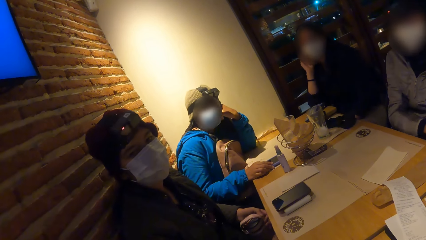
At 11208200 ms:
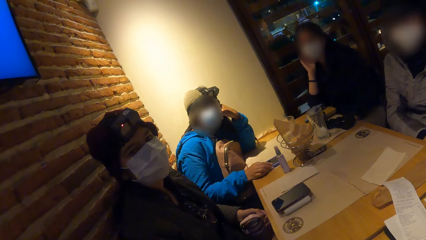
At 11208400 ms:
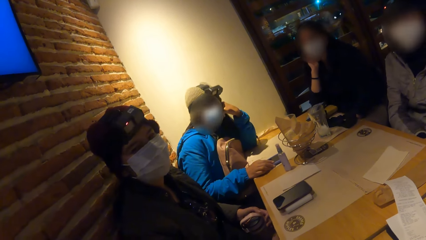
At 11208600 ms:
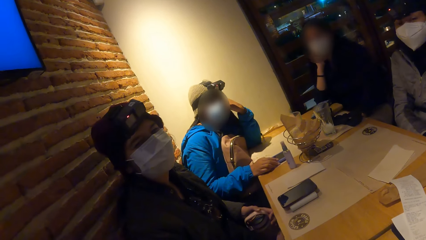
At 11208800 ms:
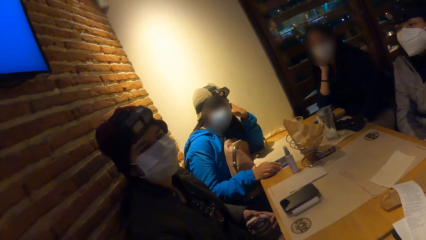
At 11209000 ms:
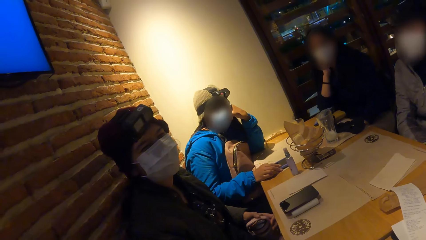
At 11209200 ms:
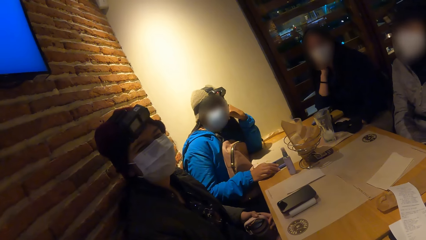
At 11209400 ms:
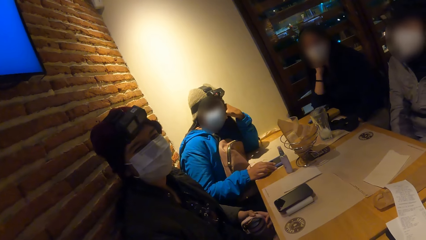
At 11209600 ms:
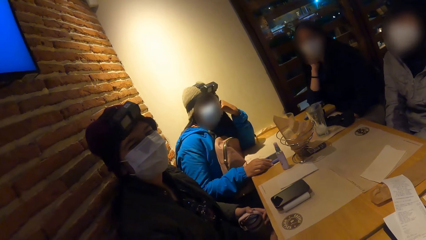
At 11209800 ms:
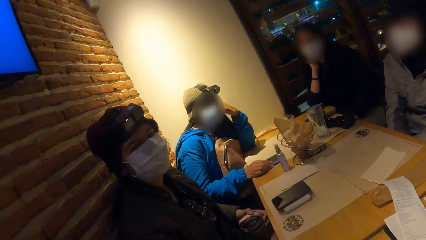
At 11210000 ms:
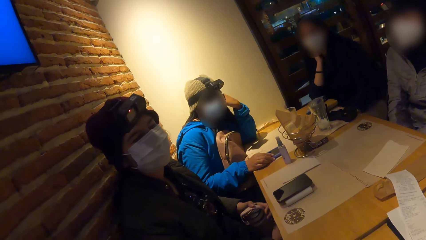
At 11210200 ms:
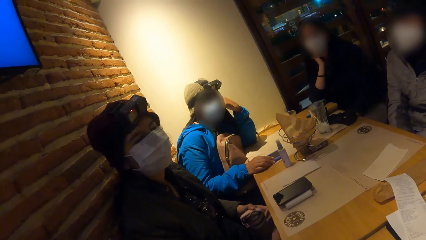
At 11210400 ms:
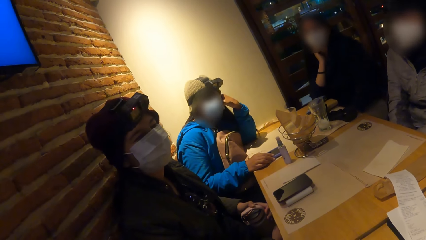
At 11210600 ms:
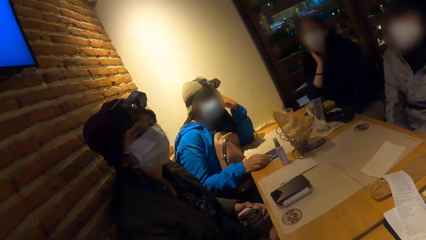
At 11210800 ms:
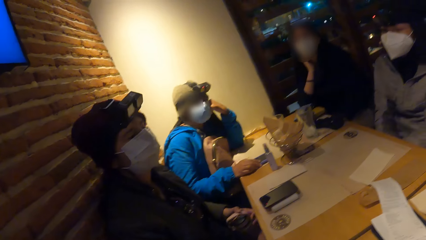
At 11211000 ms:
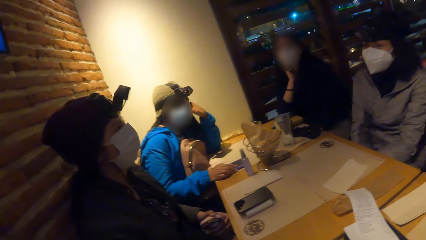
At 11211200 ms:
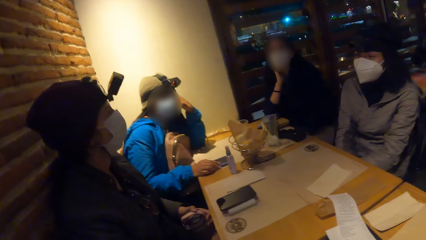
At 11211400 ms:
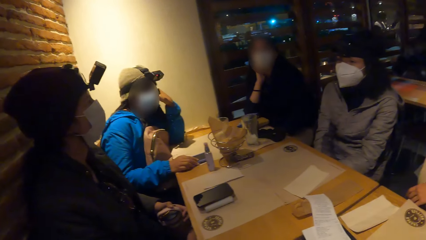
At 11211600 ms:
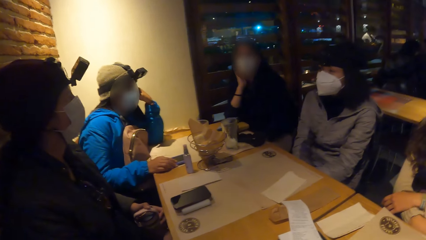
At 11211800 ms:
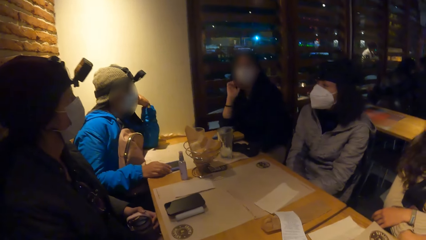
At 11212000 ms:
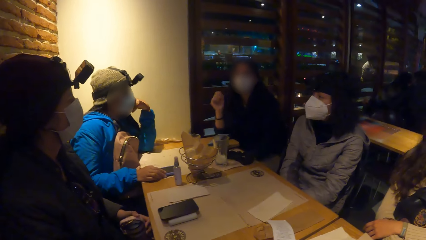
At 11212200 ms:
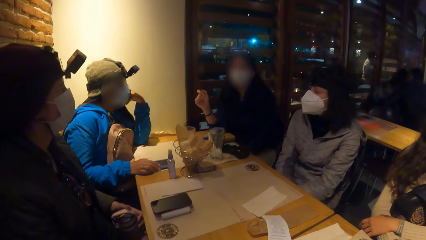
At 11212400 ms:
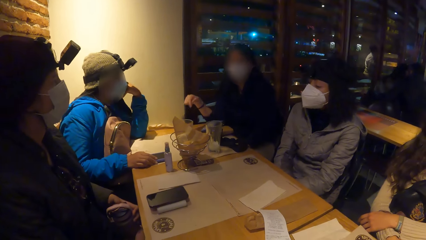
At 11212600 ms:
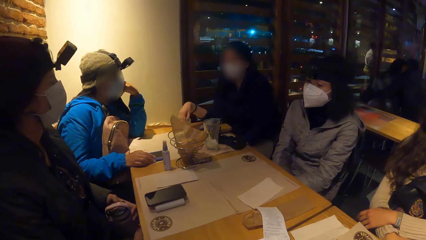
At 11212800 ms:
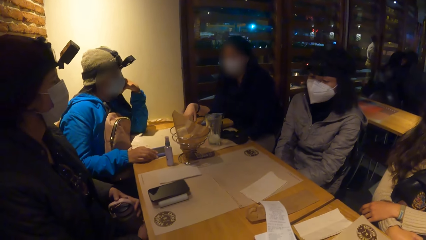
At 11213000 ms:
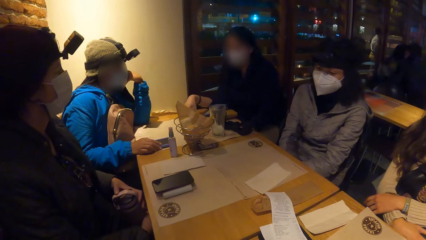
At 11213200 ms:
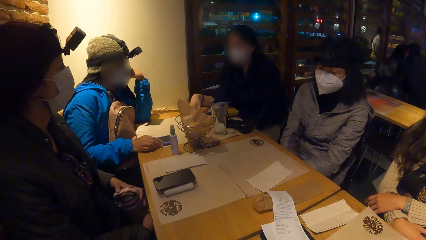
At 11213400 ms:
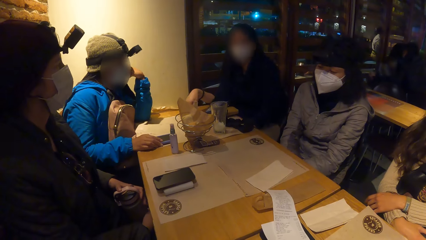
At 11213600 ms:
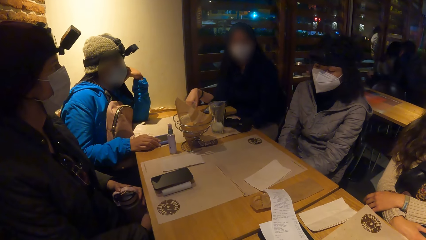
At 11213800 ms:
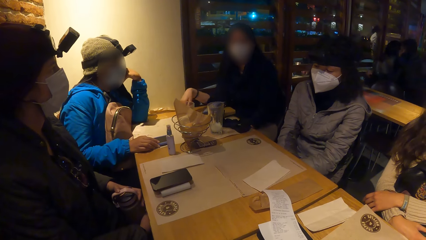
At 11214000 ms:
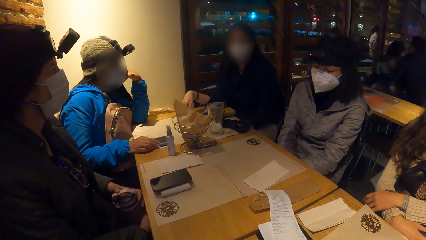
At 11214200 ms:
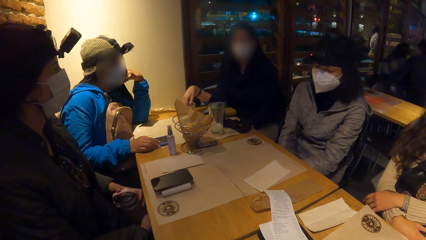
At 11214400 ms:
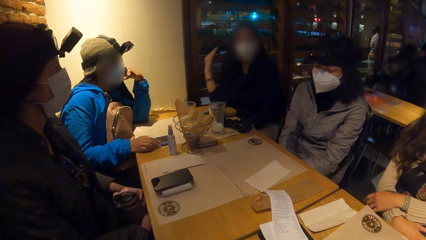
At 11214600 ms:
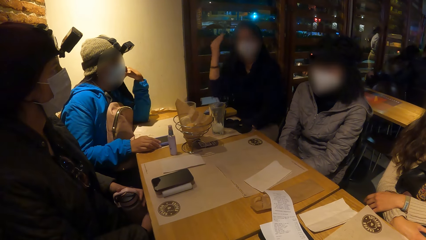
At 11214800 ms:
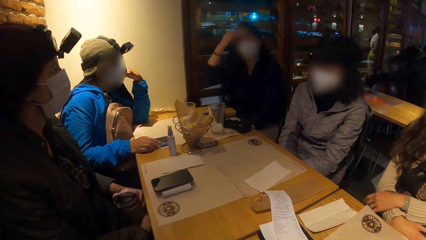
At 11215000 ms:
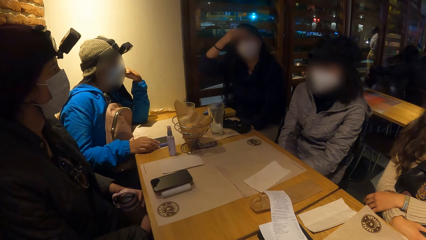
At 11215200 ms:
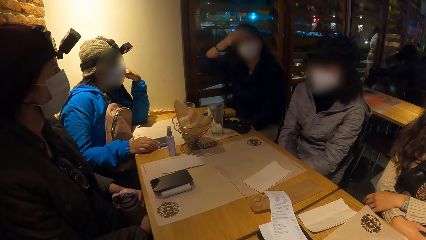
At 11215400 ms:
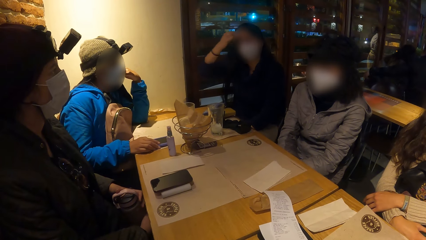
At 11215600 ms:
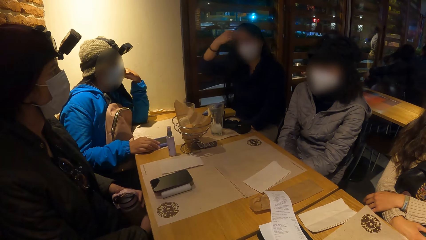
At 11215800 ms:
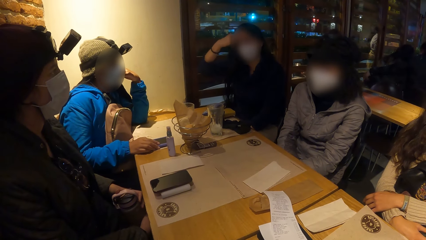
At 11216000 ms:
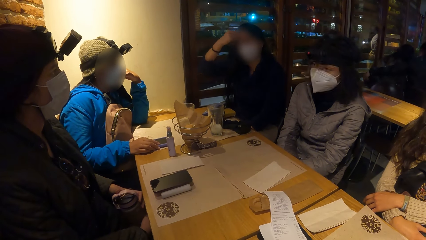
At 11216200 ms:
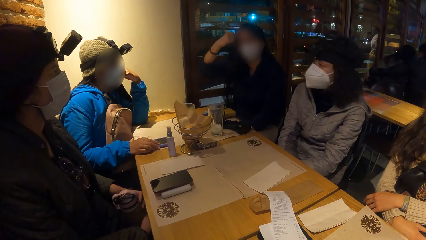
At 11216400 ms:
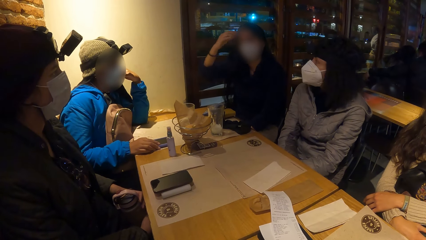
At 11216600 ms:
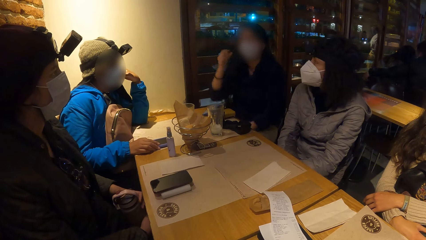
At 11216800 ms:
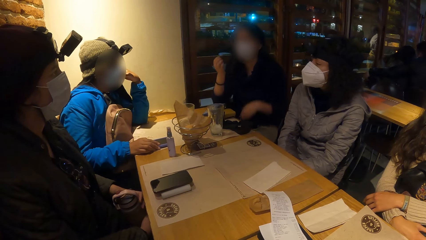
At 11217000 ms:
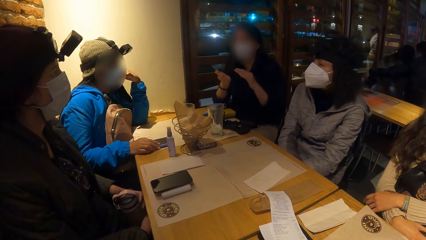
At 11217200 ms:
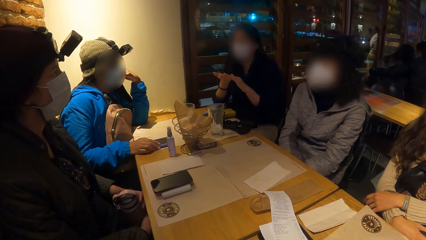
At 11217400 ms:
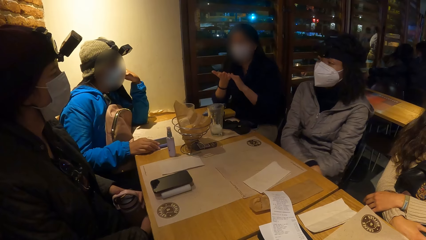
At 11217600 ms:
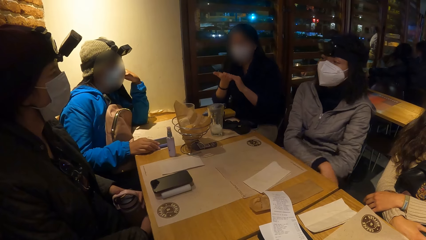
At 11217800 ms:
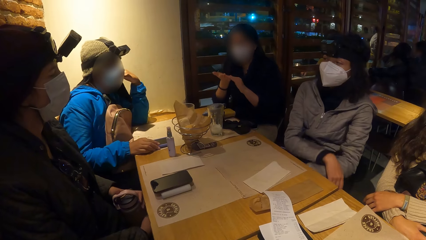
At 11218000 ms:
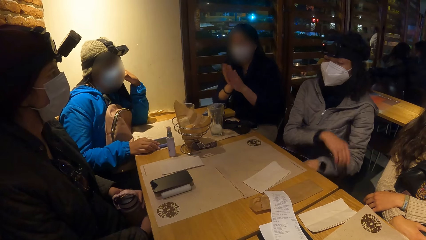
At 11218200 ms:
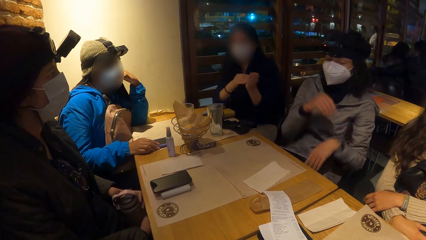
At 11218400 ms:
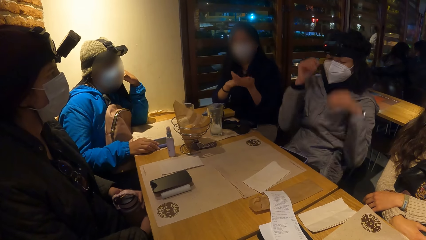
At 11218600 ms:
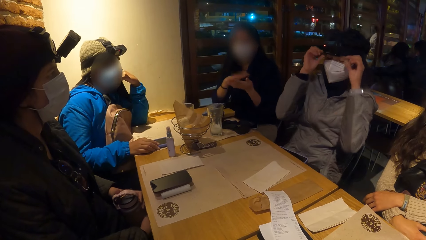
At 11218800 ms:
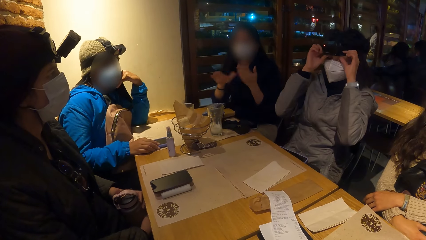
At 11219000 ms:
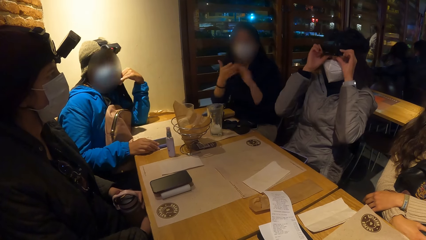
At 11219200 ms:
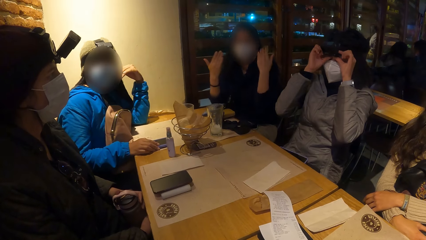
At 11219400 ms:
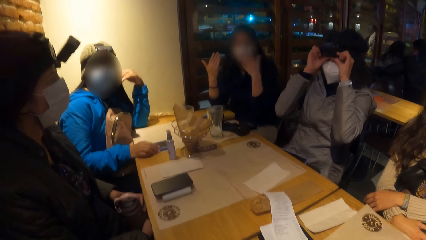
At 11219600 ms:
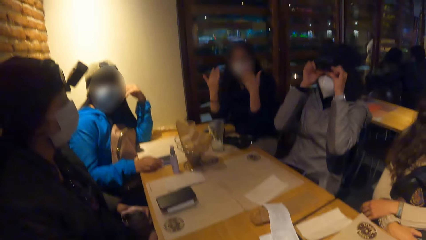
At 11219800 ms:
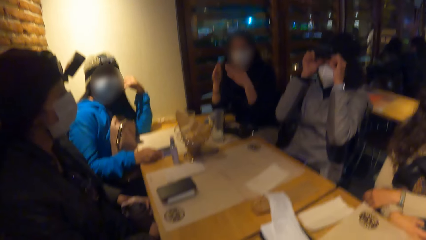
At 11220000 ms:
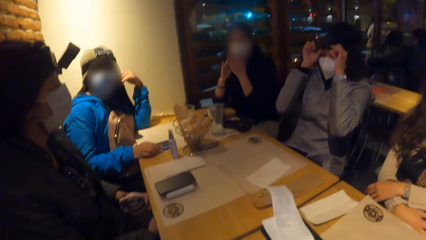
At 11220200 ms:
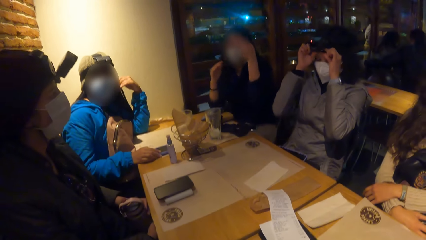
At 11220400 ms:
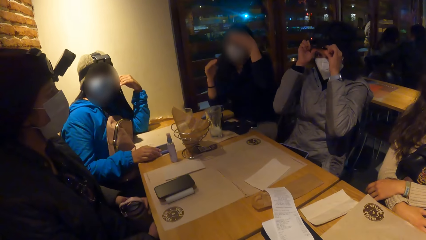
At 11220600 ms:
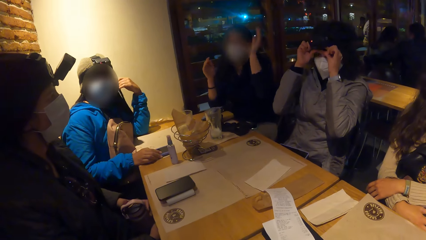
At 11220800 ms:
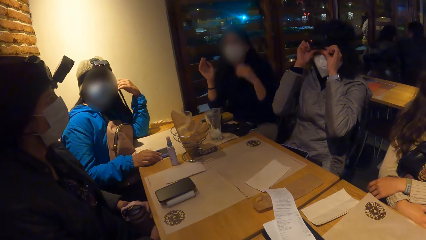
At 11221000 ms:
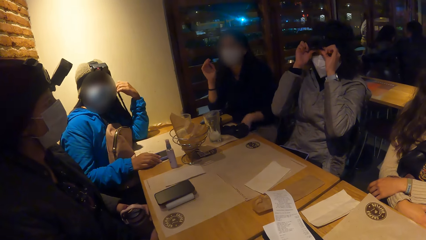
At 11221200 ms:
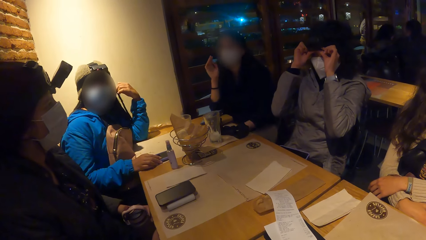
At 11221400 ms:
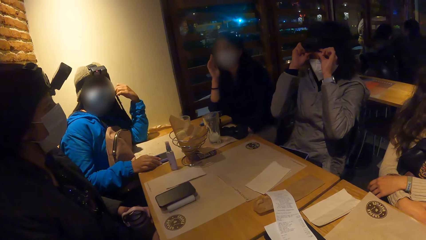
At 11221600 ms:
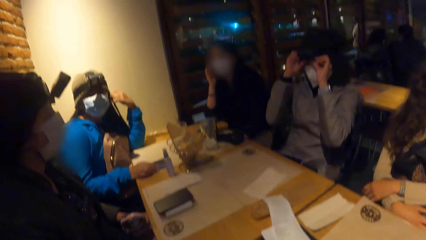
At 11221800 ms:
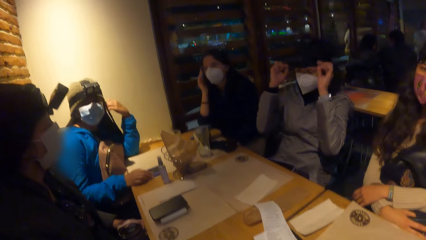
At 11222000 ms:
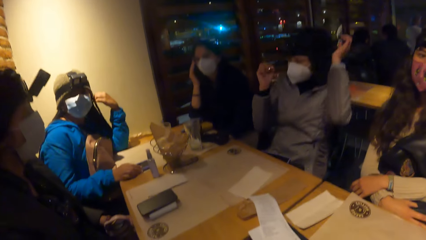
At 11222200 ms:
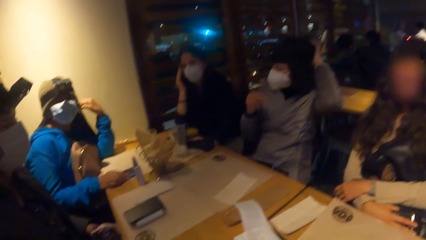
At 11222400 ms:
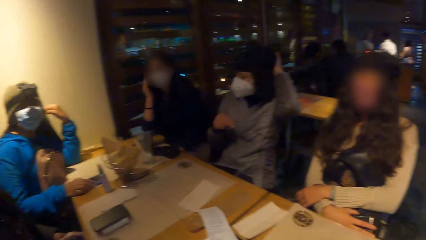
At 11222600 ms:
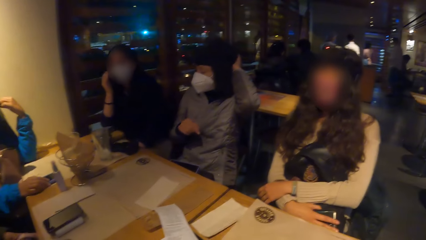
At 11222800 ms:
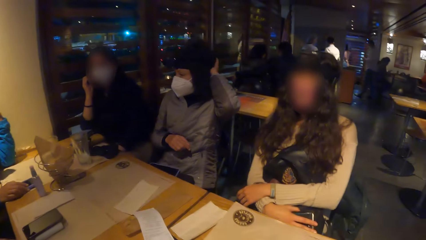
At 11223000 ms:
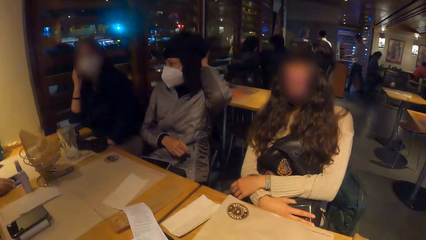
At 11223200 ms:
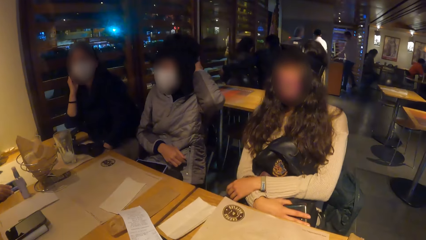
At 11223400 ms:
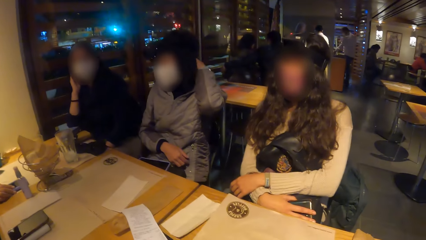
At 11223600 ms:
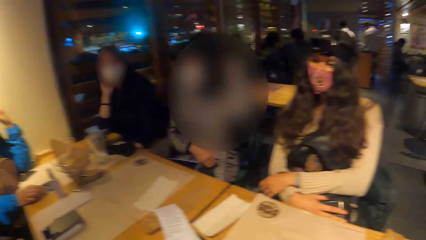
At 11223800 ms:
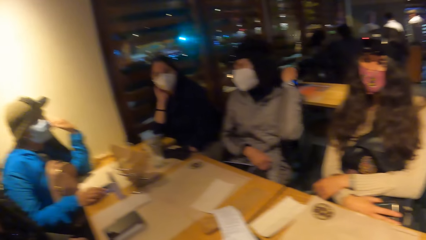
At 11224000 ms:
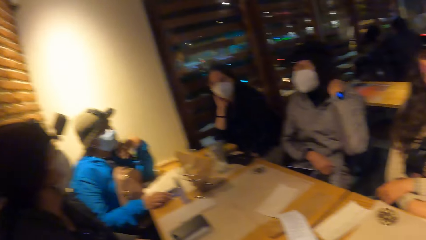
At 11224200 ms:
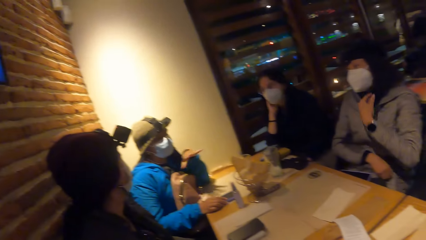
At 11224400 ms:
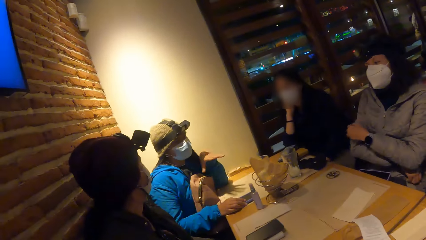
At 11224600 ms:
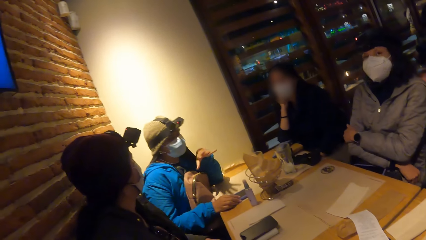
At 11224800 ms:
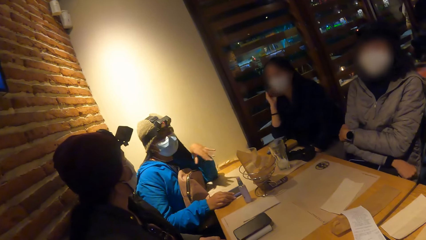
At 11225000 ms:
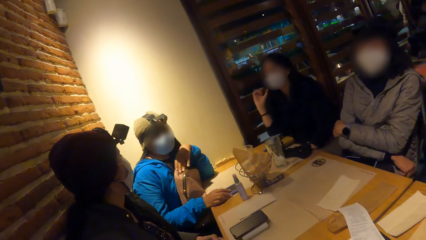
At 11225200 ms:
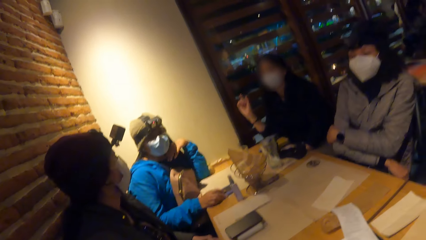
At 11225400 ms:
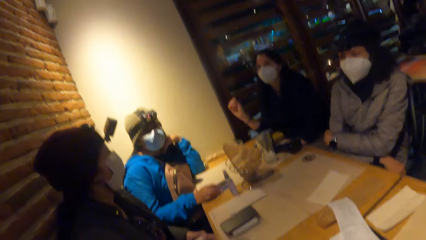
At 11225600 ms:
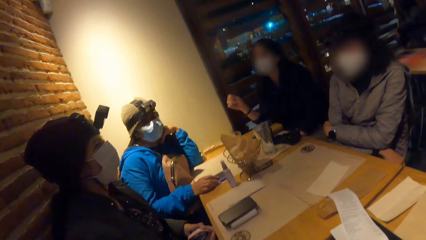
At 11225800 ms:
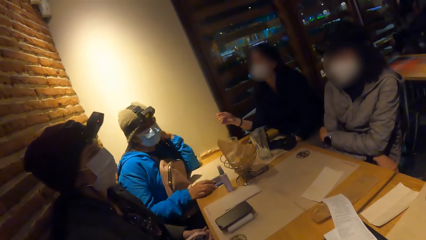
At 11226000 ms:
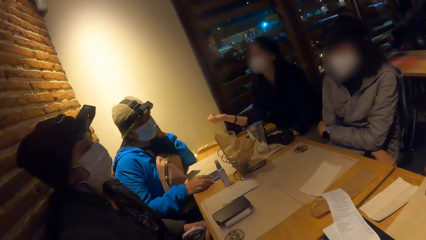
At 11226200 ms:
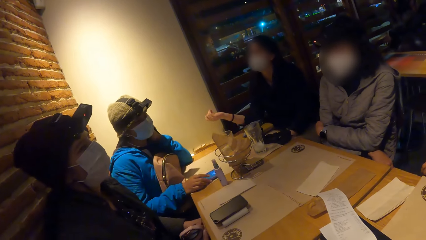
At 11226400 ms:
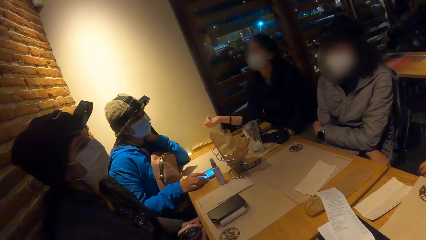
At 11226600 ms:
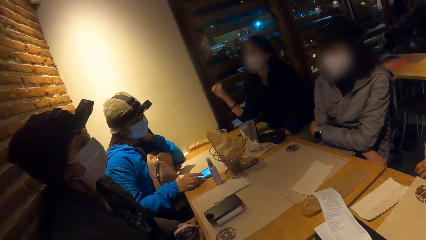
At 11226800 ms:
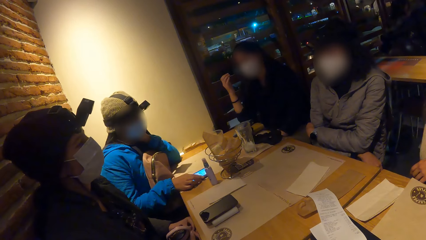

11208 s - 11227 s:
A woman interacts with the camera wearer and the group of people. A lady touches the table. She scratches the face. She rubs the hand. Another lady adjusts the camera on the head. The first lady interacts with the camera wearer. The other lady touches the hair. Another woman interacts with the camera wearer and the group of people.
